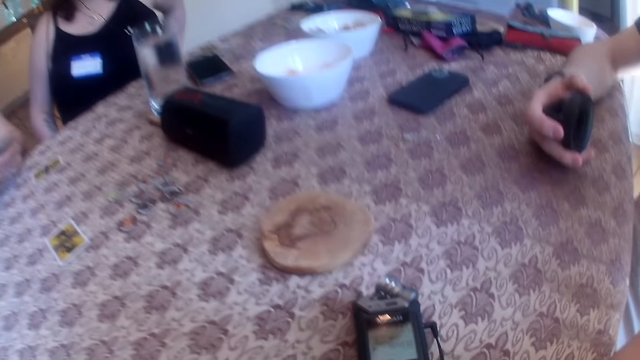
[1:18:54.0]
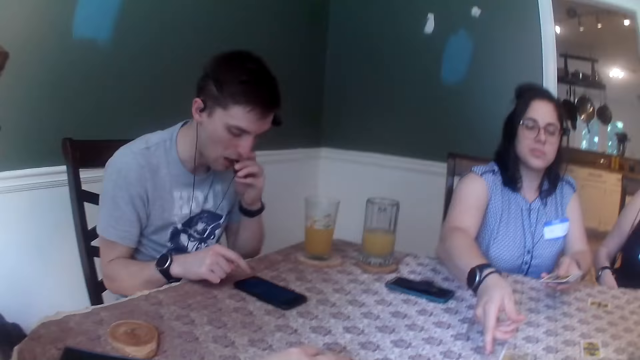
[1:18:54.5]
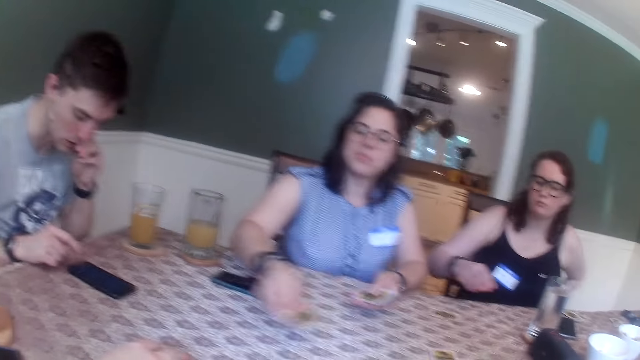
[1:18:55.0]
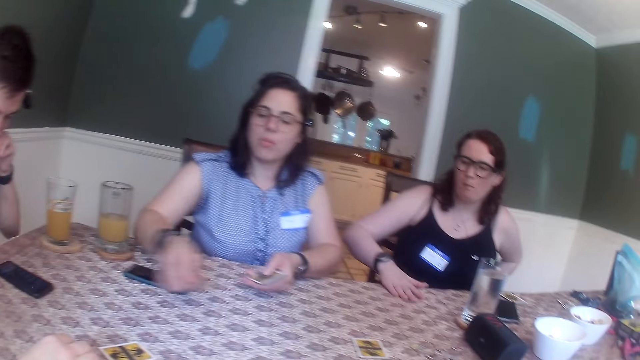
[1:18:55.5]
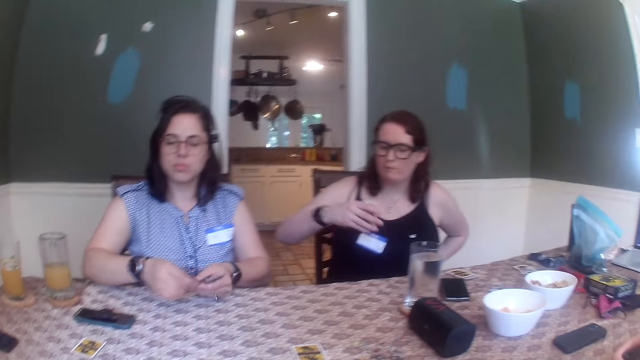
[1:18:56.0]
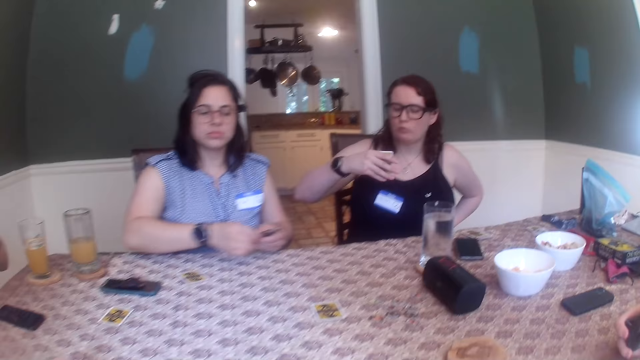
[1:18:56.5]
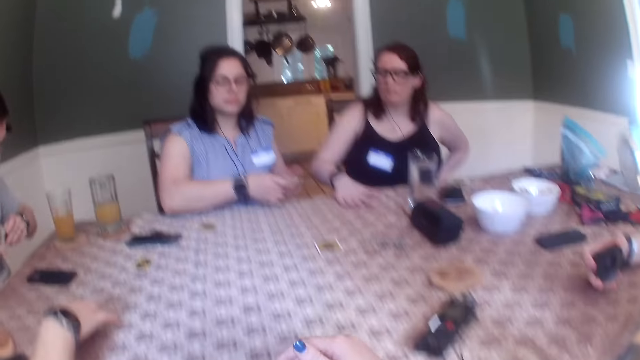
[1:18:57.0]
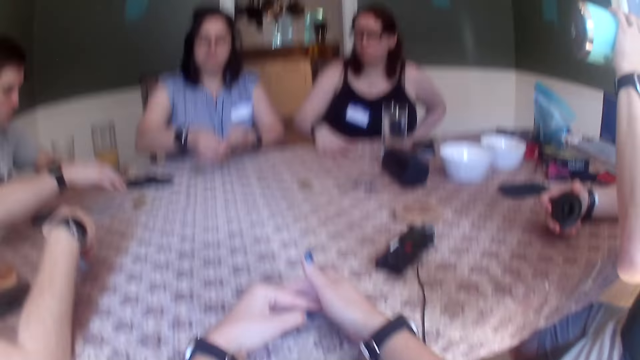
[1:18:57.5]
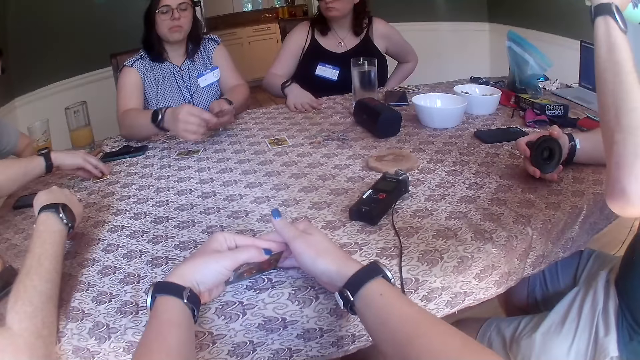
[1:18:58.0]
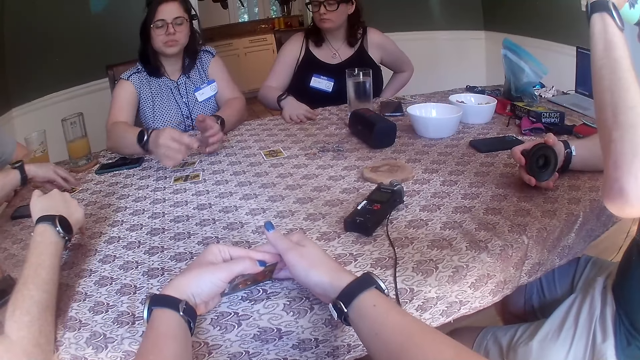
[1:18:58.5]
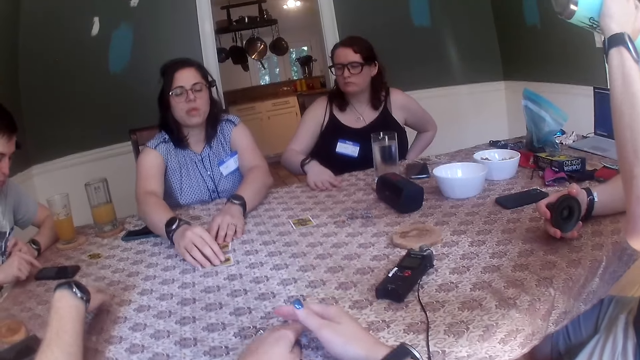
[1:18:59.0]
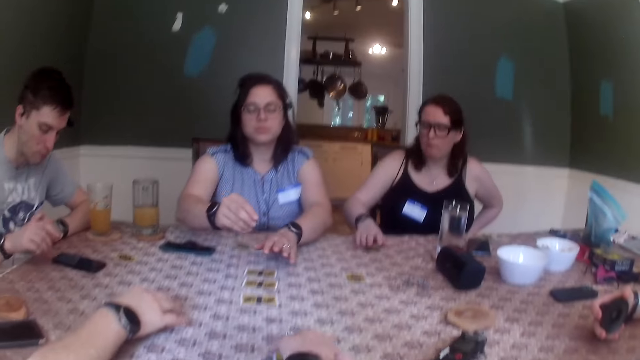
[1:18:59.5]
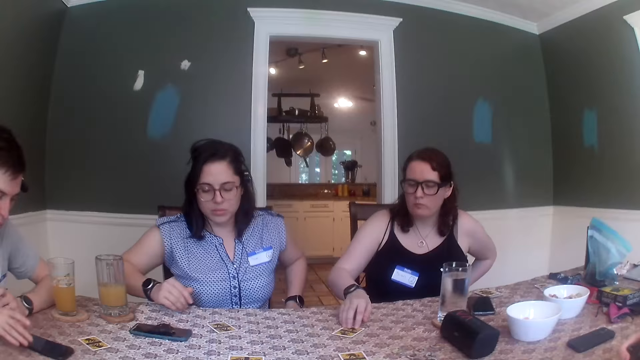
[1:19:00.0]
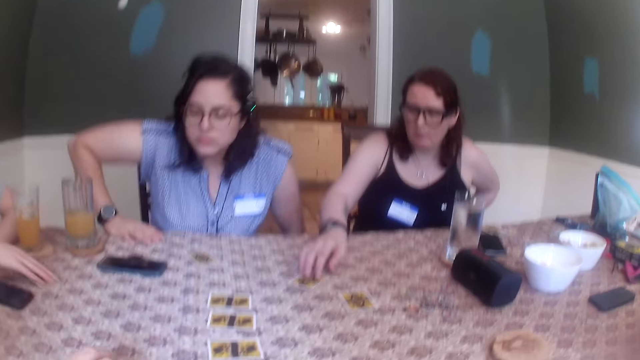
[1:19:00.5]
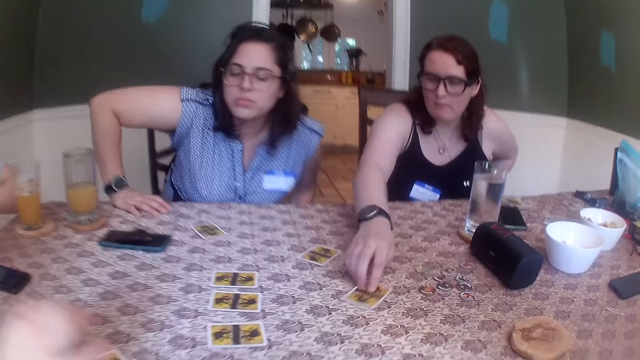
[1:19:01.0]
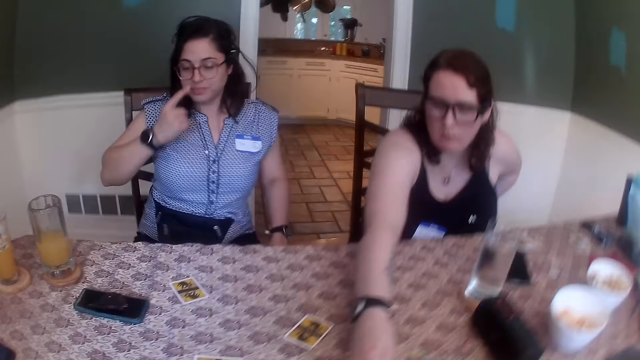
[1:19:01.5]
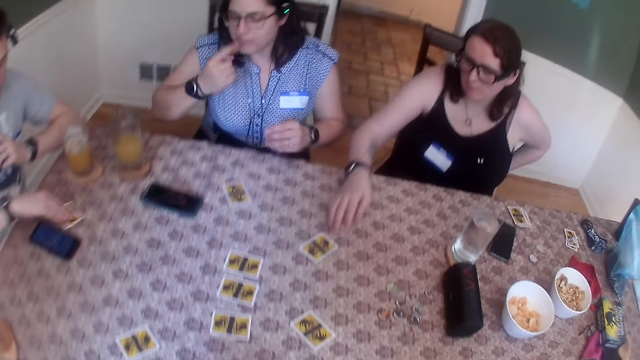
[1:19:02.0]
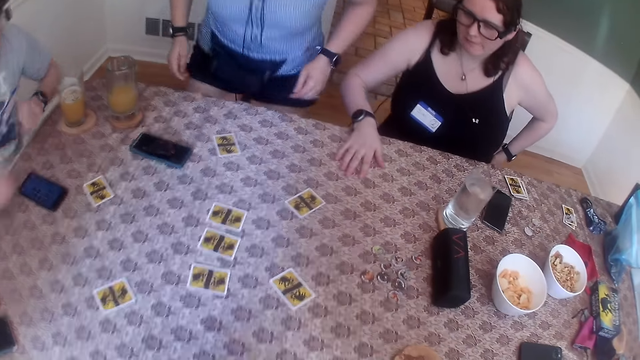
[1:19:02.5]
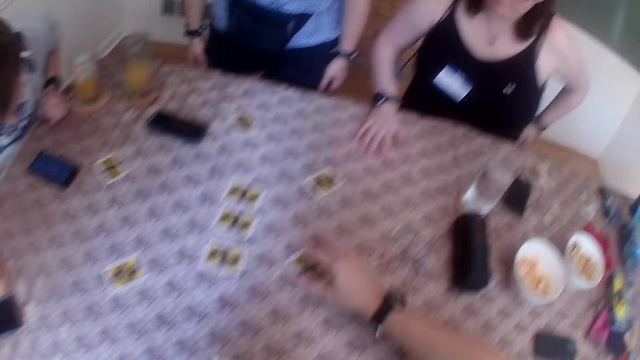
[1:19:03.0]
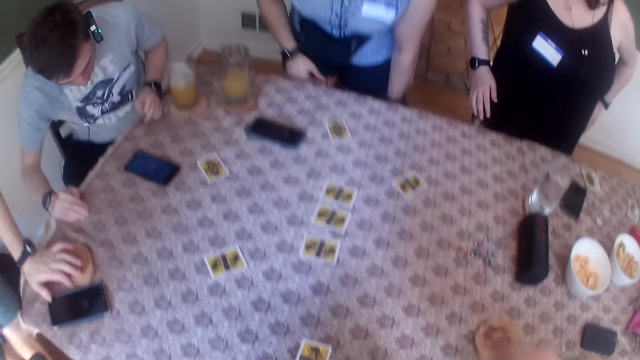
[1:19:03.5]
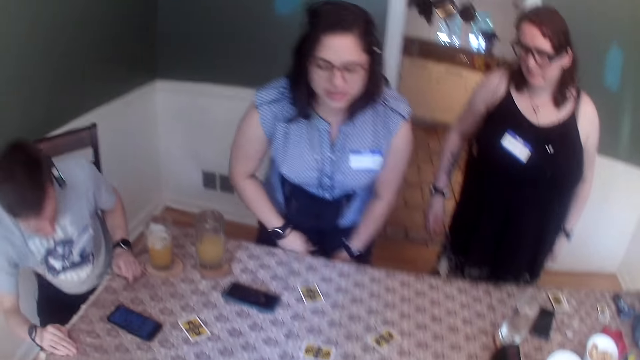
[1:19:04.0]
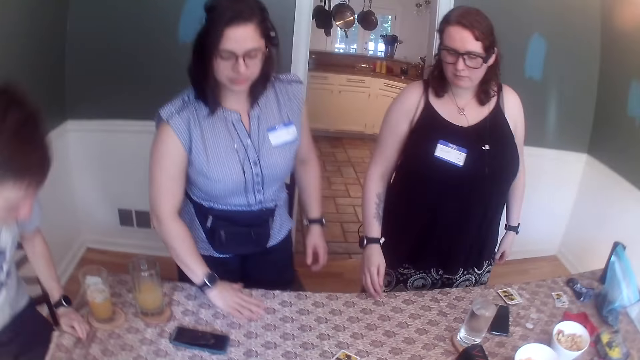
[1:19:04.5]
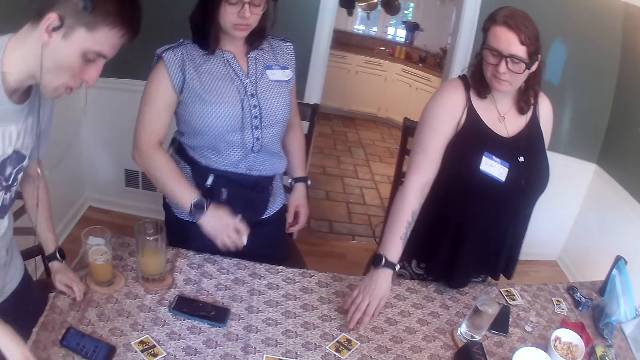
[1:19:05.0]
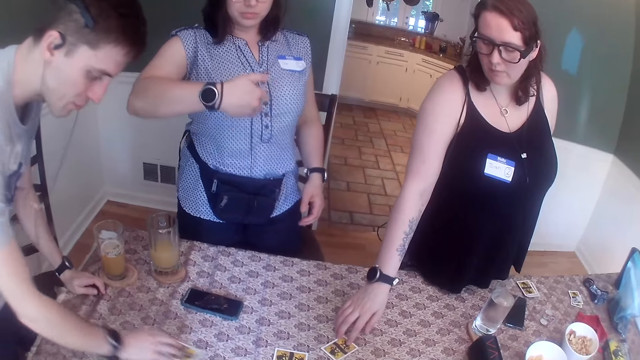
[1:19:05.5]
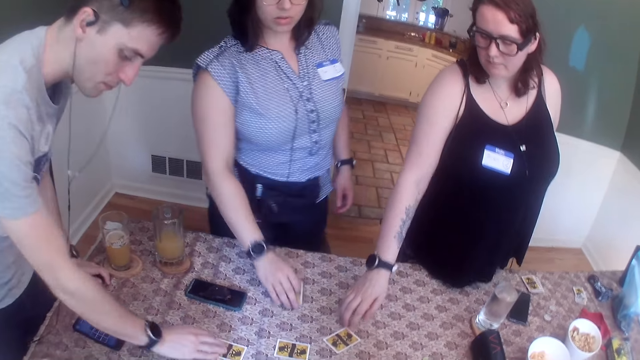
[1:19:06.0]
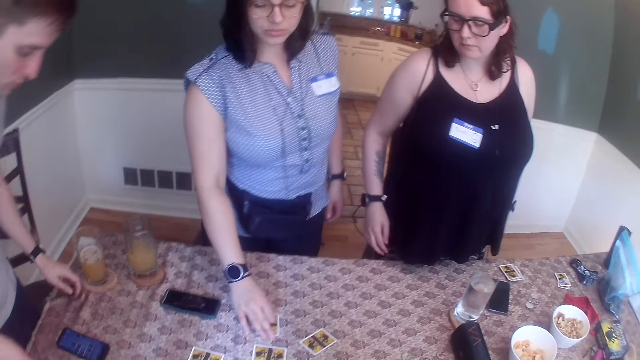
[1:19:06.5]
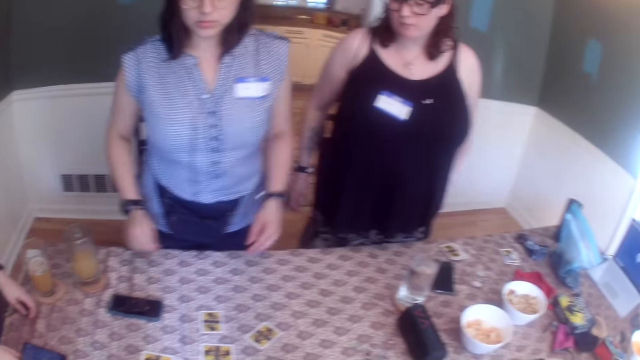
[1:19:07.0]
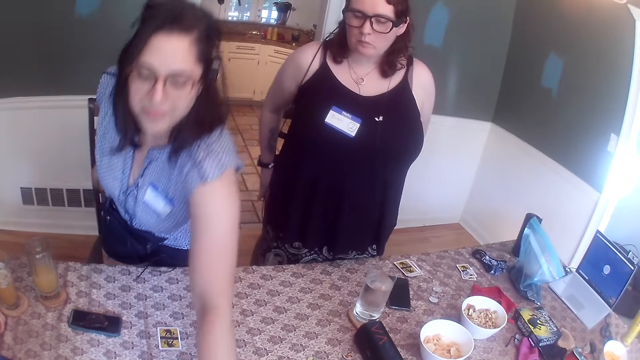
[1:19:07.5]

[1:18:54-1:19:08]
The woman shares the cards in her hands on the table. Another woman drags the card off the table with her right hand, examines the card in her right hand, and places the card in her right hand on the table. The camera wearer lifts and examines the card in her hands. The man drags the card on the table towards him with his right hand. The other woman pushes the cards. The camera wearer stands up. The man drags the card on the table away from him with his right hand. The first woman stands from her chair. Another man picks up the card on the table with his right hand. The other woman stands from her chair. The first man stands from his chair. The other woman moves the card on the table with her right hand. The first man moves the card on the table with his right hand. The first woman drops the card in her right hand on the table.

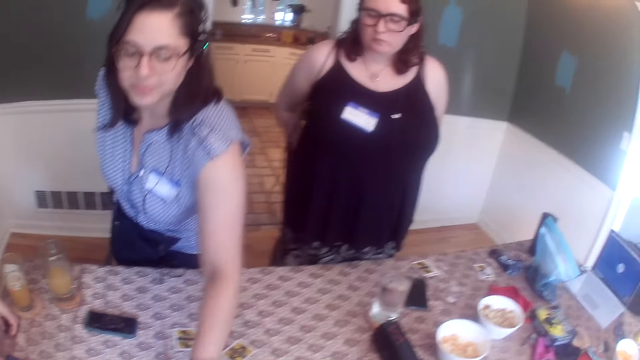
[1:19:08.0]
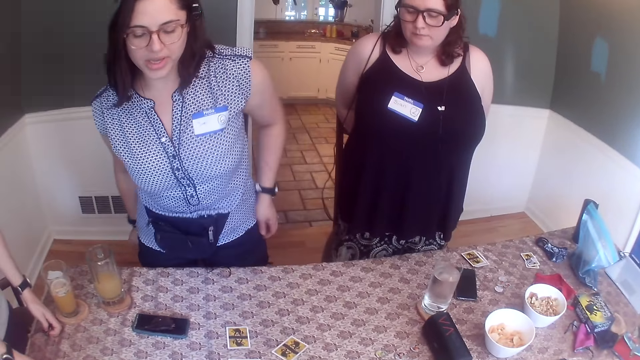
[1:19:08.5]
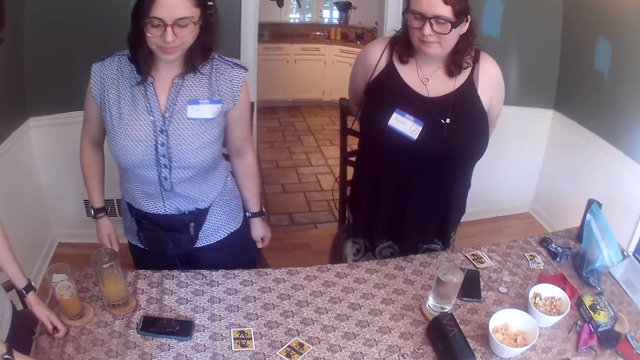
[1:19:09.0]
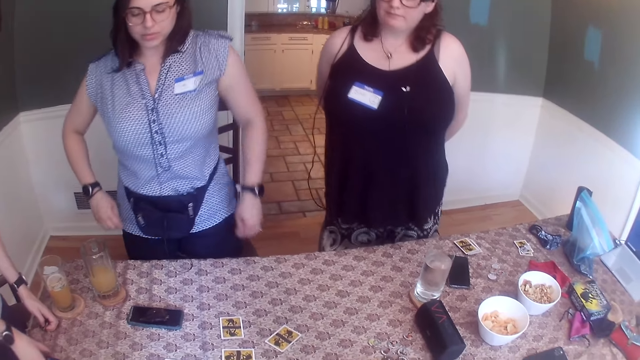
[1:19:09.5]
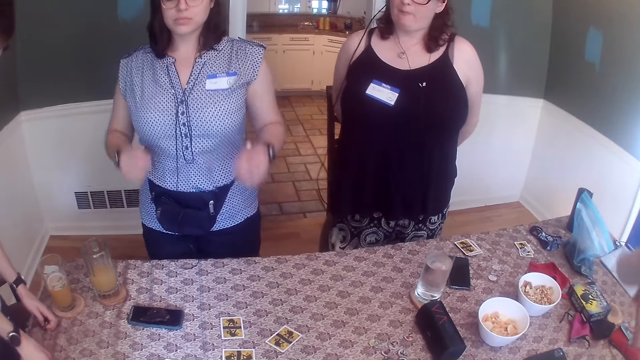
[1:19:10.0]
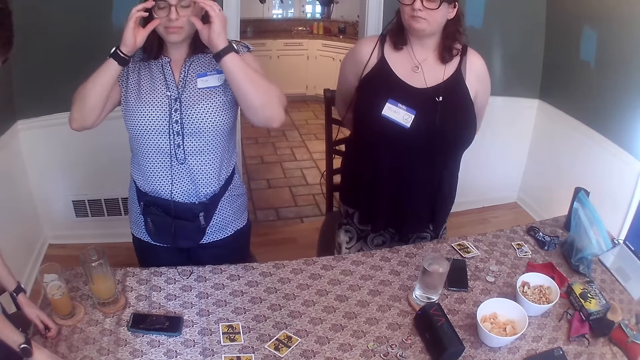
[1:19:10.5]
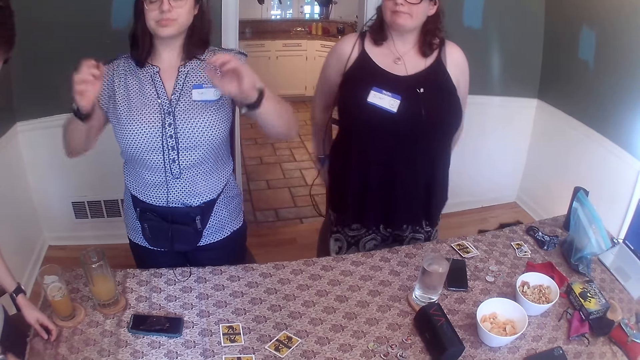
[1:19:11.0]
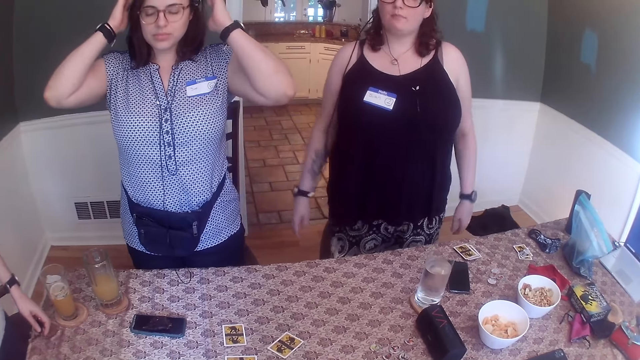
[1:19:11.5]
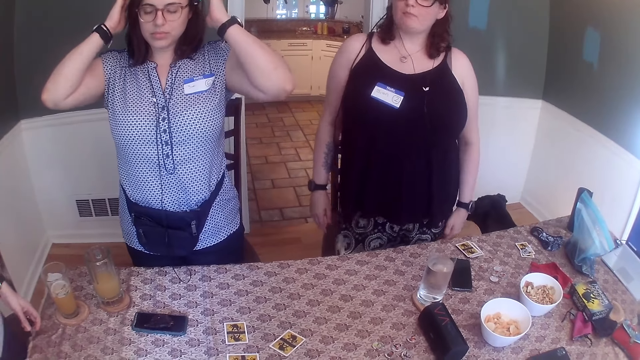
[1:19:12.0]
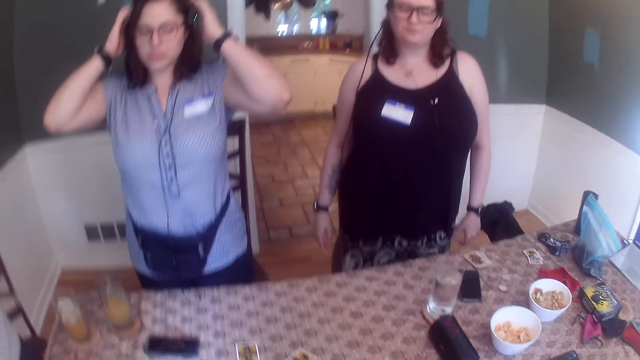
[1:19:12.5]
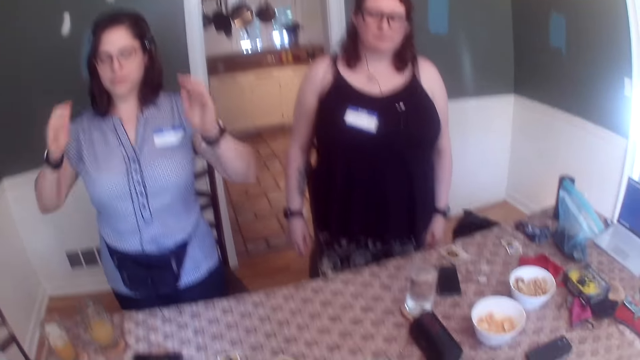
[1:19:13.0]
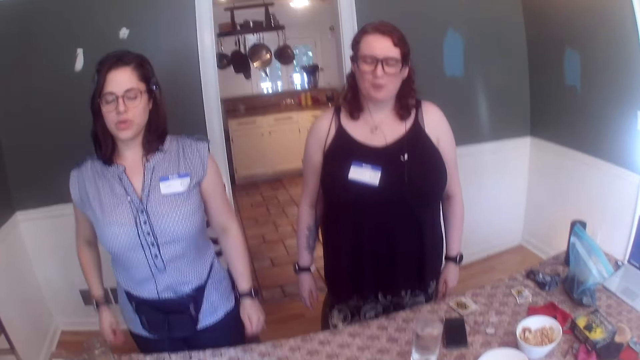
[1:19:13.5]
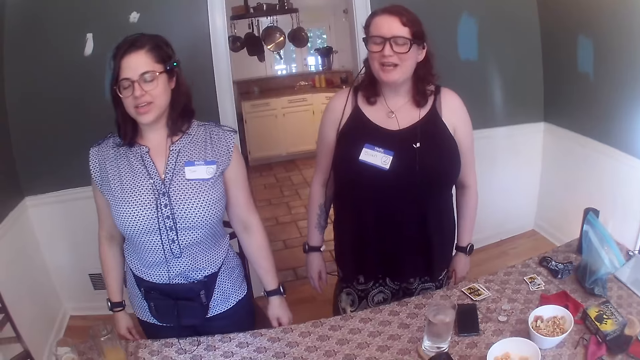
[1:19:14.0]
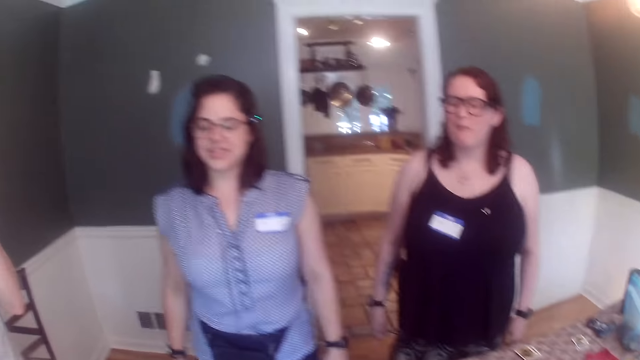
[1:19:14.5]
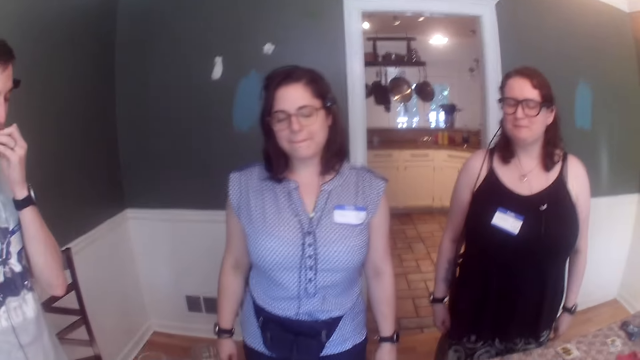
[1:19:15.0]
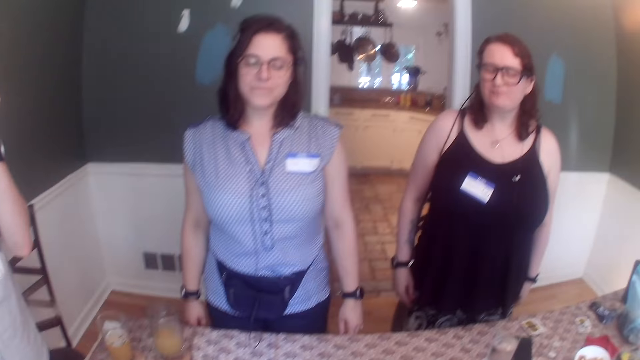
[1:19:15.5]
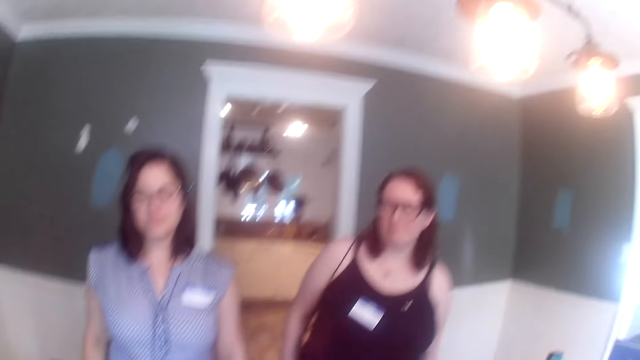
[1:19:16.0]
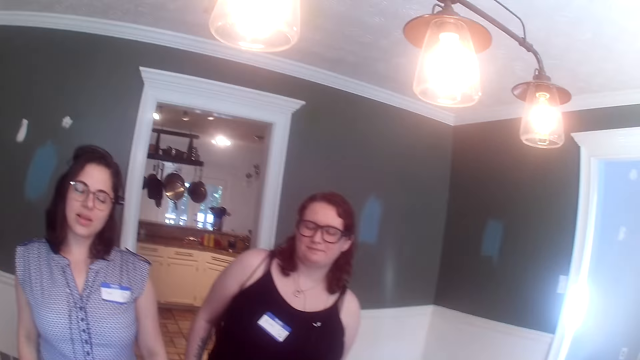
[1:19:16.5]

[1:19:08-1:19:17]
The woman moves her body, adjusts her glasses with both hands, and touches her head with her hands. Another woman dances to a music. The camera wearer looks around.
